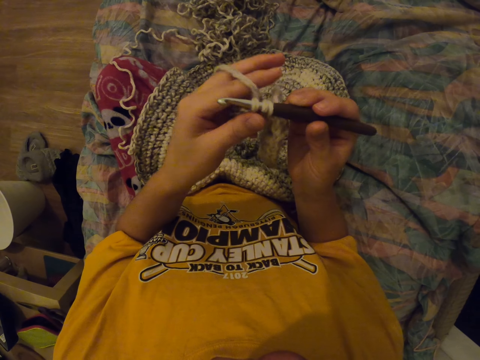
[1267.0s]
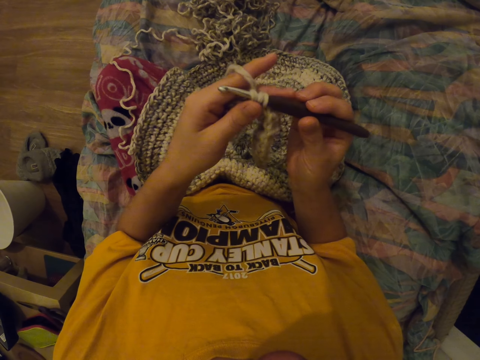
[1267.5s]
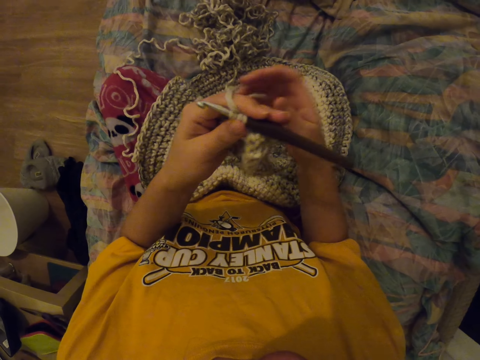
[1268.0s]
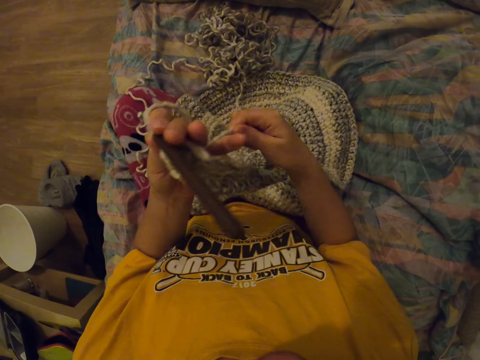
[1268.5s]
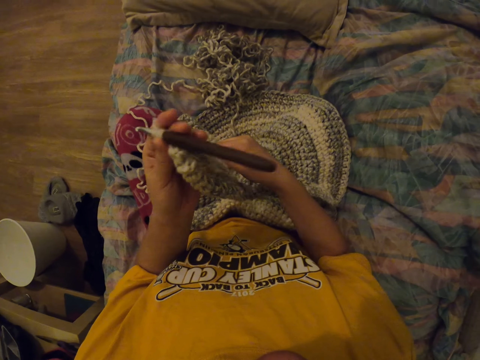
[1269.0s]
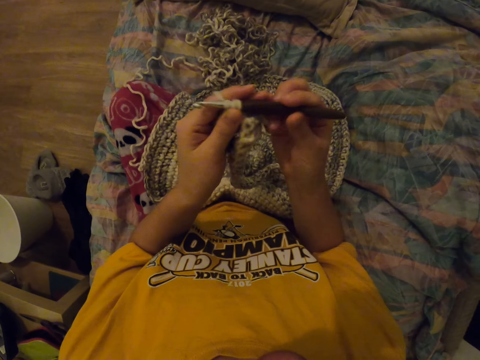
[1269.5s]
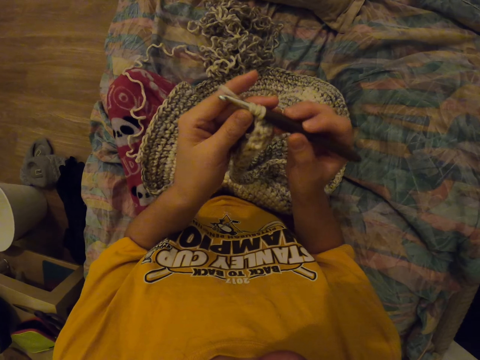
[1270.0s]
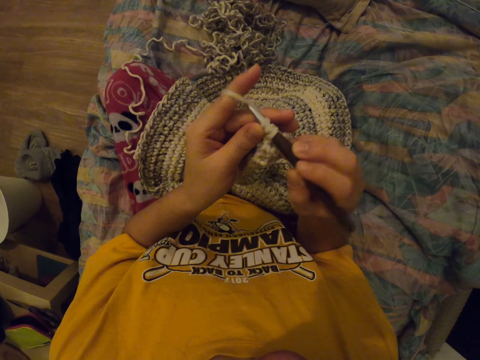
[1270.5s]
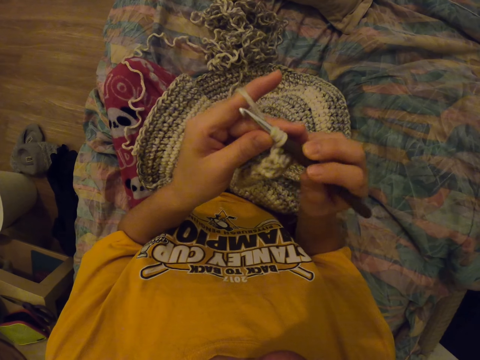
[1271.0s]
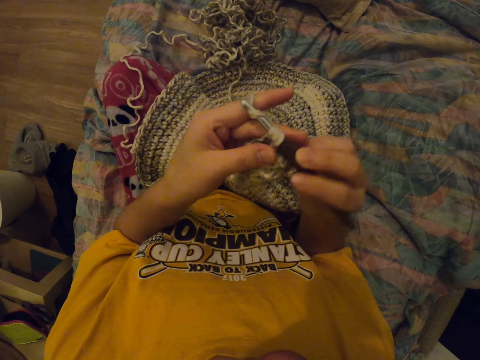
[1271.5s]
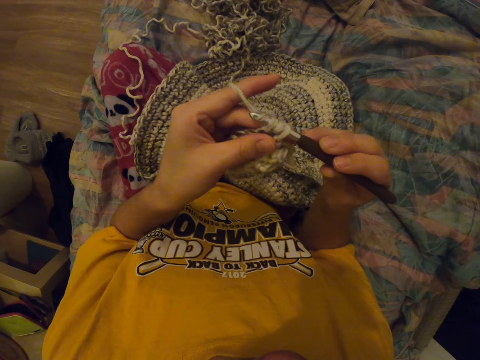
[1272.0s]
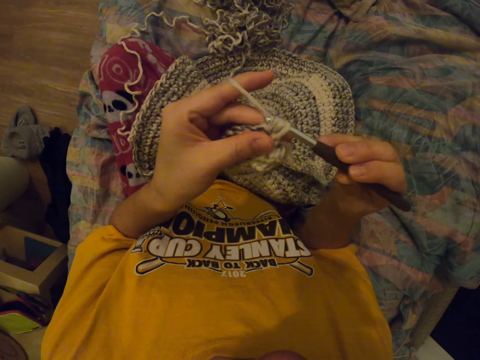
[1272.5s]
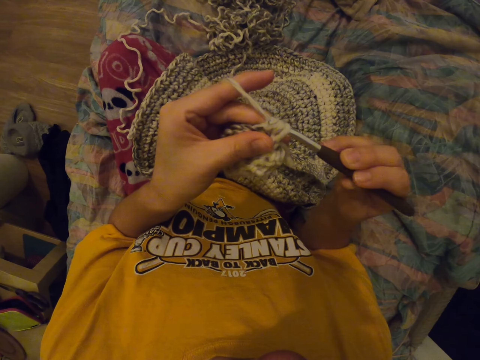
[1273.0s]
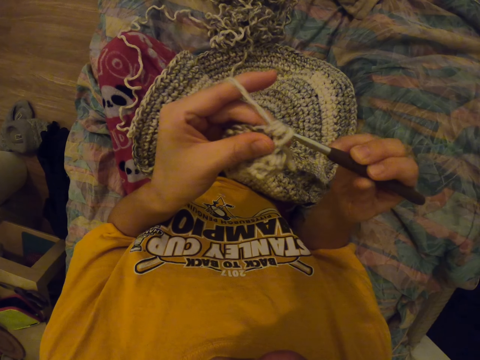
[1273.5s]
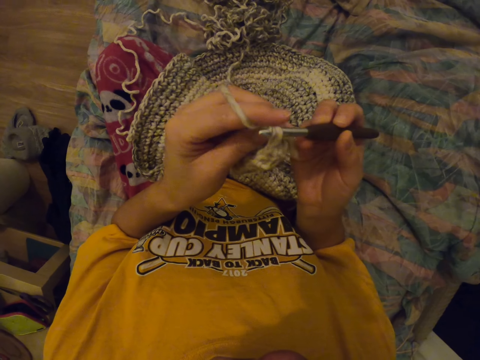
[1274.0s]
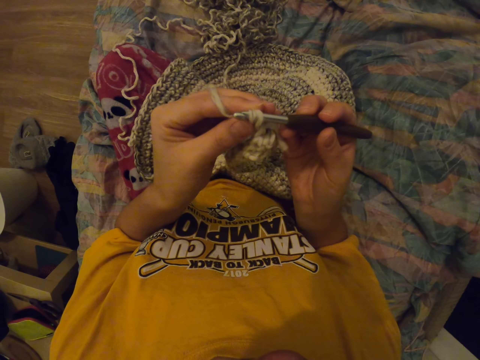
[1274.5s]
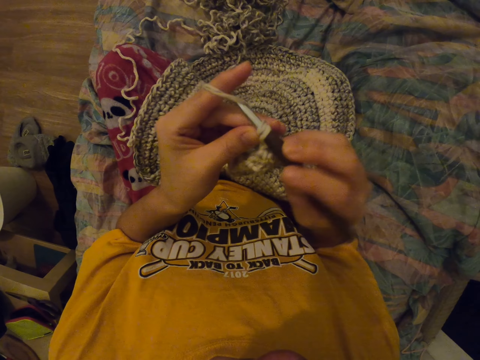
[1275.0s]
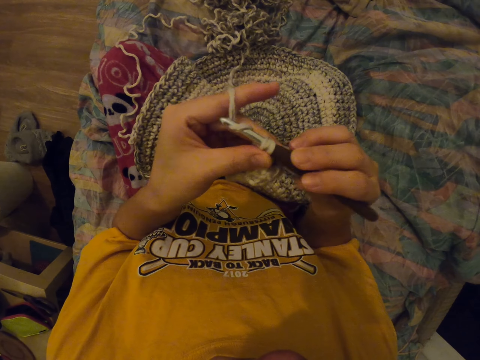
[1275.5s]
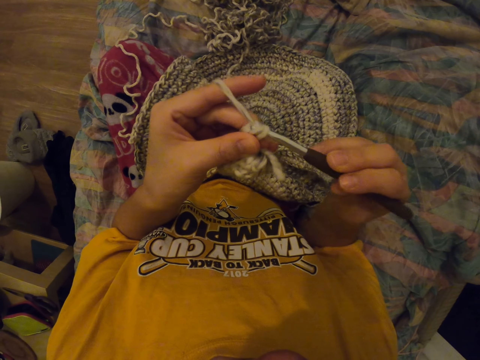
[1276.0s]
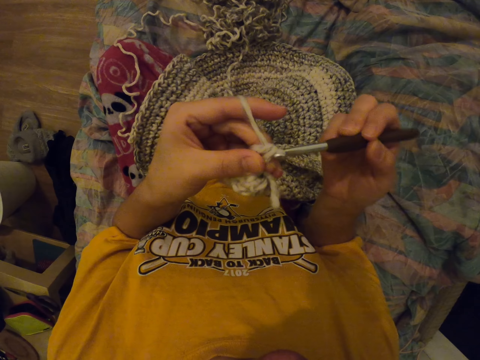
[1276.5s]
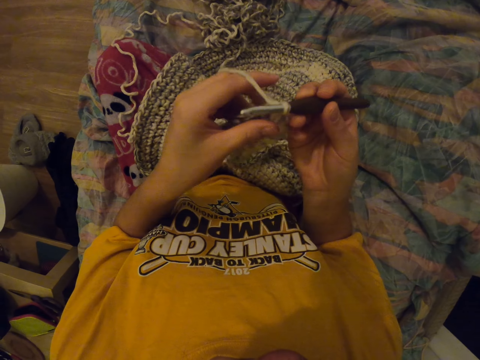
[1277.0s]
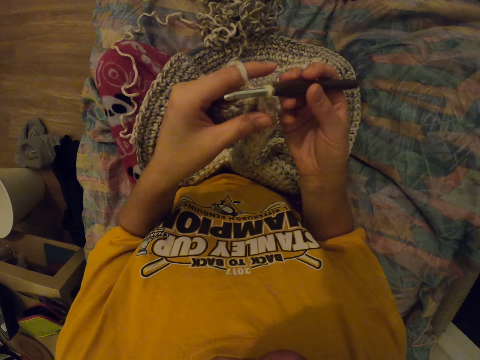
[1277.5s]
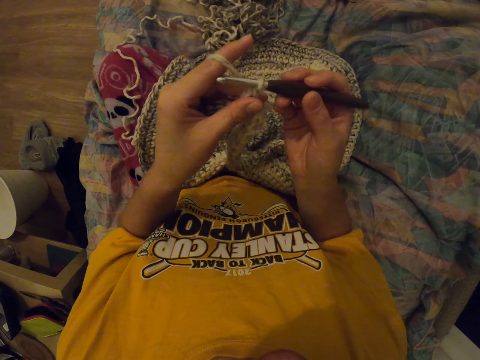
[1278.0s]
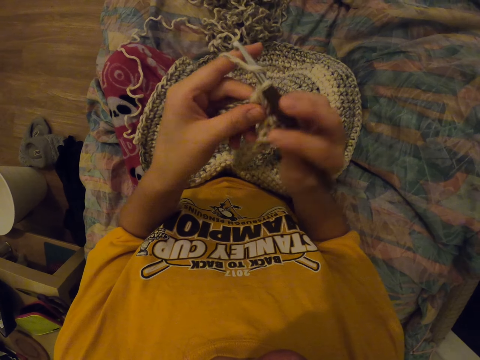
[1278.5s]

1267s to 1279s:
The camera wearer pulls the thread. They sew with a punch needle.

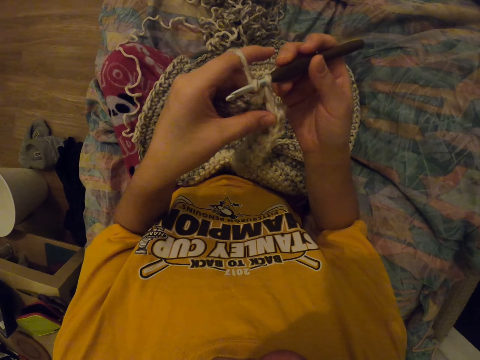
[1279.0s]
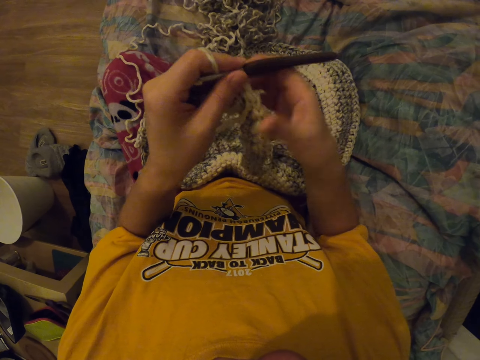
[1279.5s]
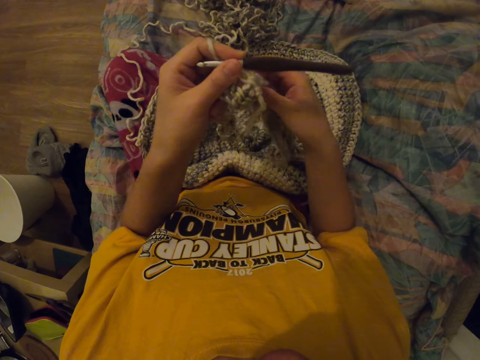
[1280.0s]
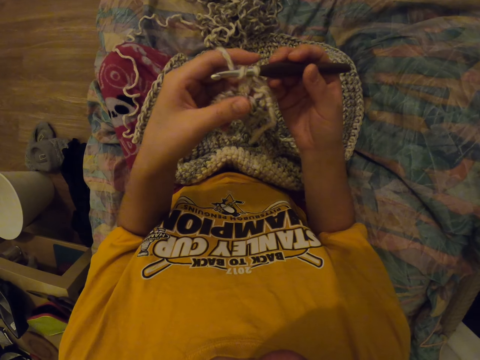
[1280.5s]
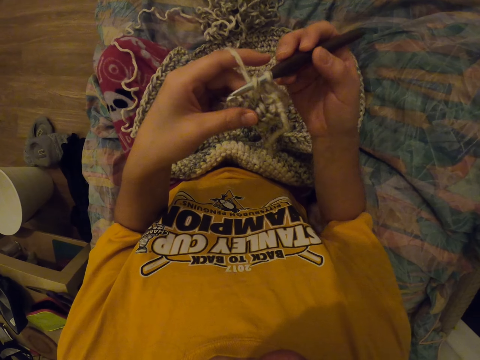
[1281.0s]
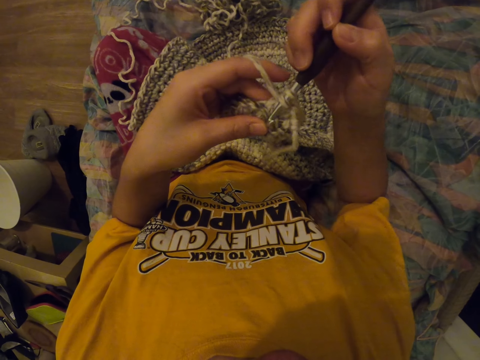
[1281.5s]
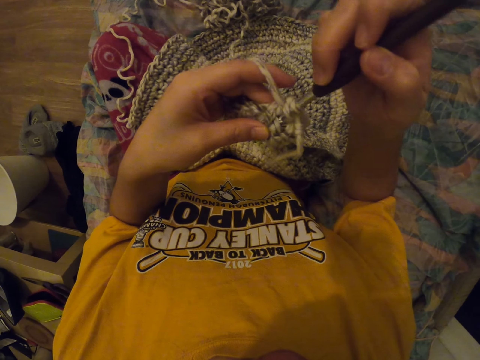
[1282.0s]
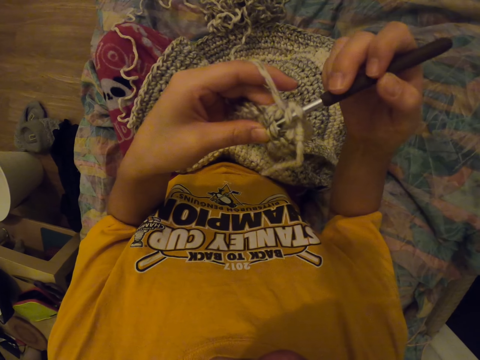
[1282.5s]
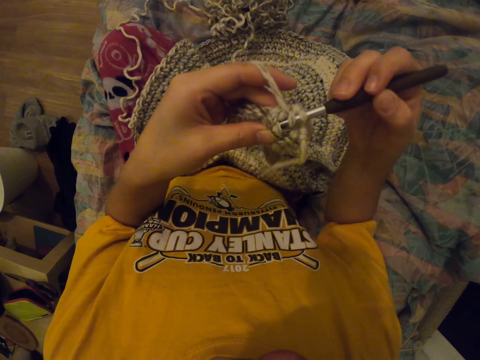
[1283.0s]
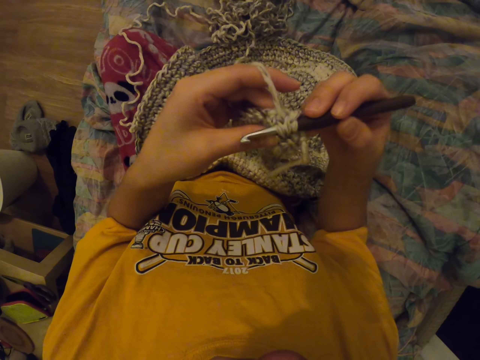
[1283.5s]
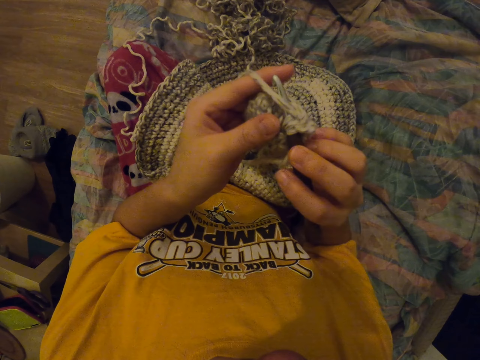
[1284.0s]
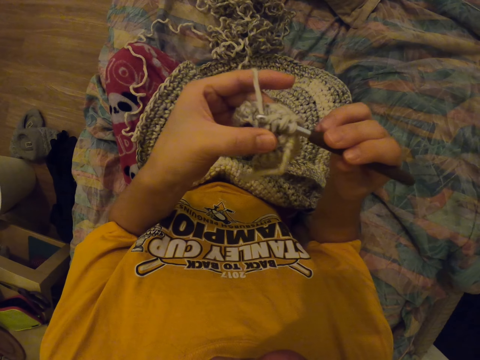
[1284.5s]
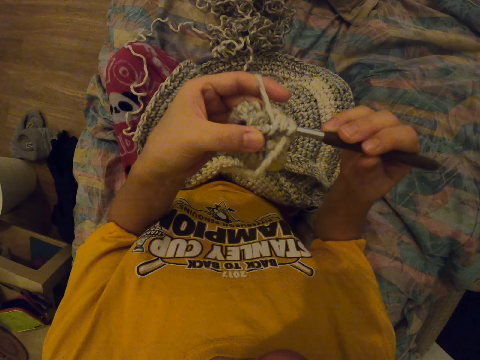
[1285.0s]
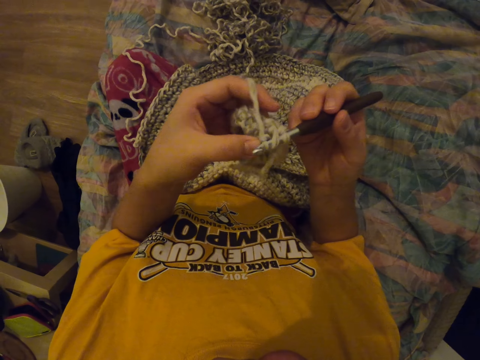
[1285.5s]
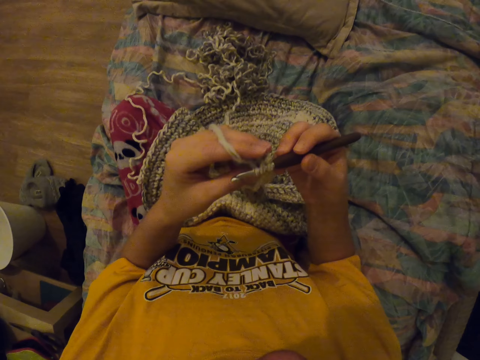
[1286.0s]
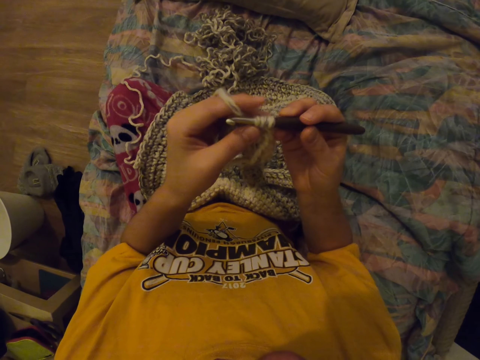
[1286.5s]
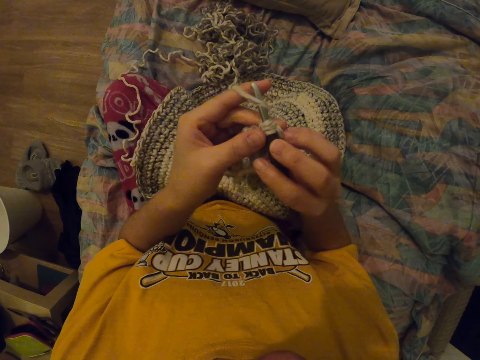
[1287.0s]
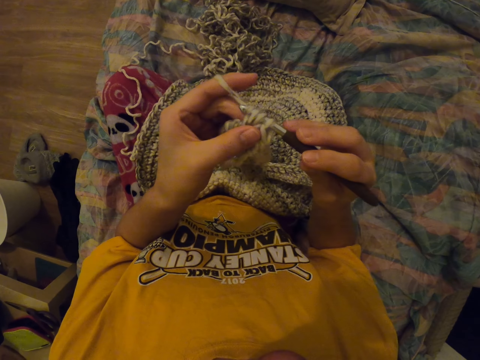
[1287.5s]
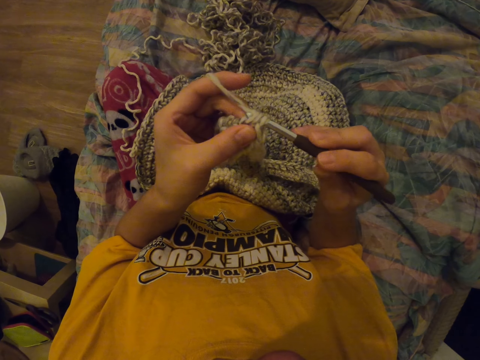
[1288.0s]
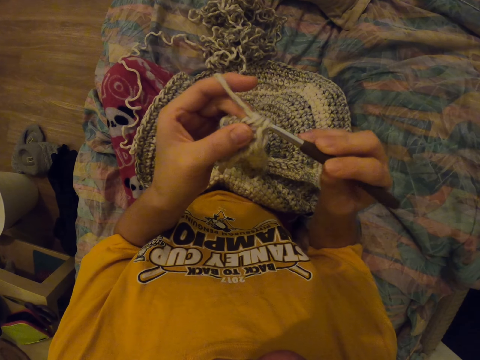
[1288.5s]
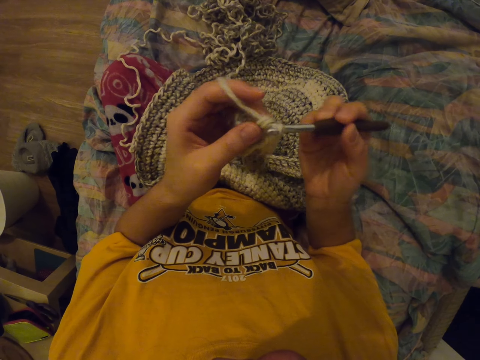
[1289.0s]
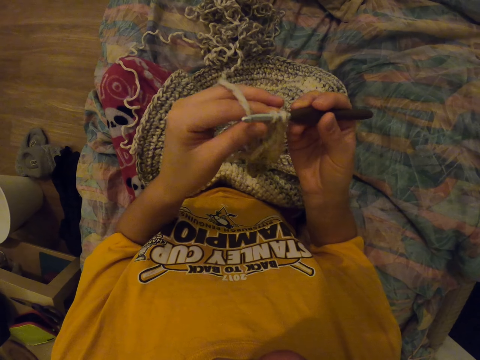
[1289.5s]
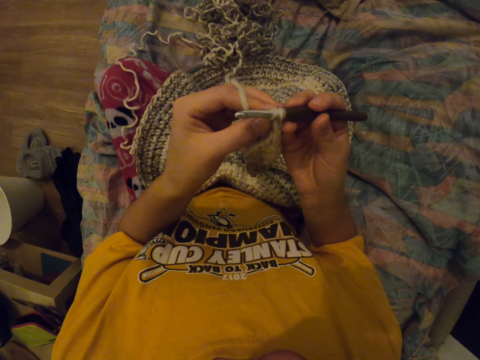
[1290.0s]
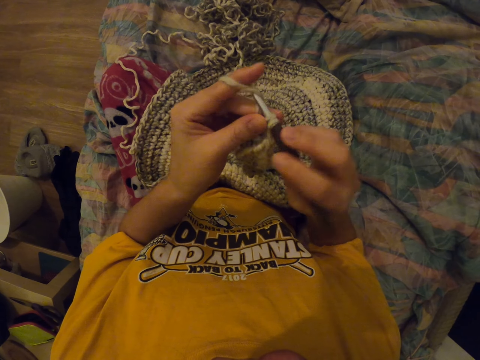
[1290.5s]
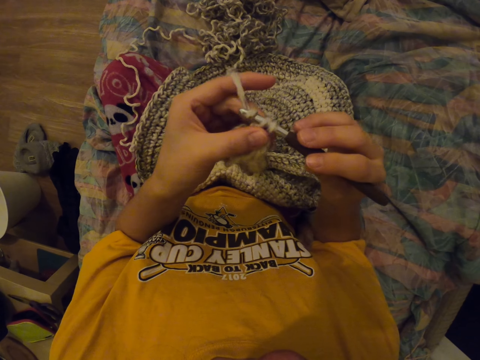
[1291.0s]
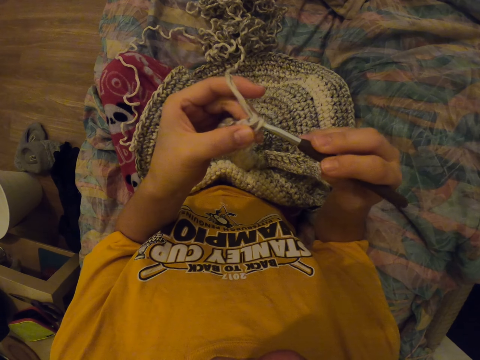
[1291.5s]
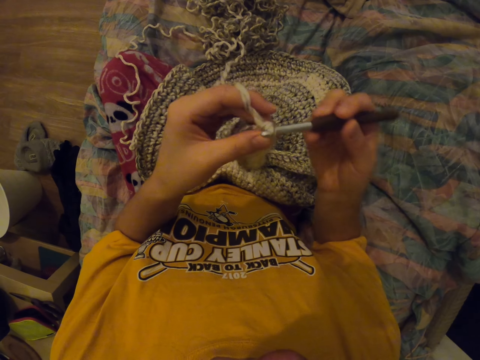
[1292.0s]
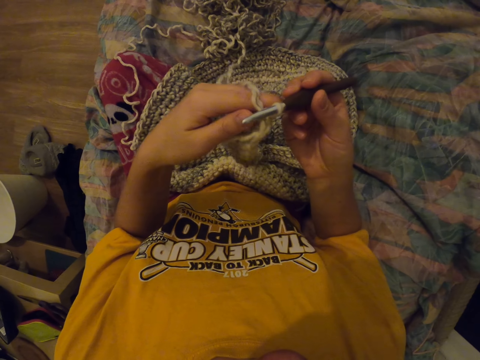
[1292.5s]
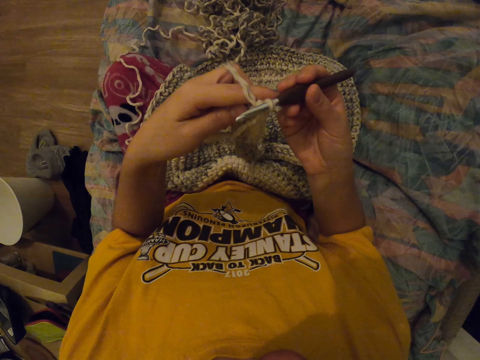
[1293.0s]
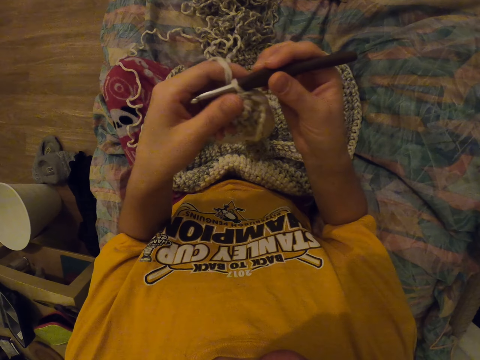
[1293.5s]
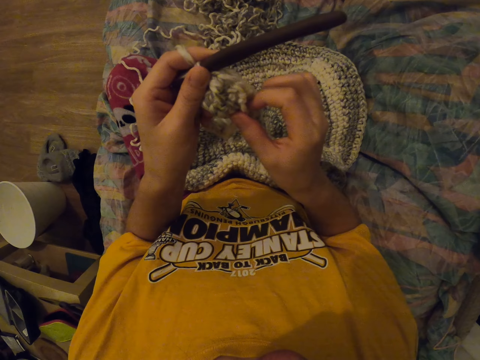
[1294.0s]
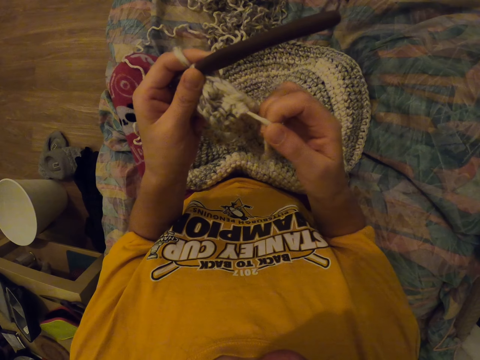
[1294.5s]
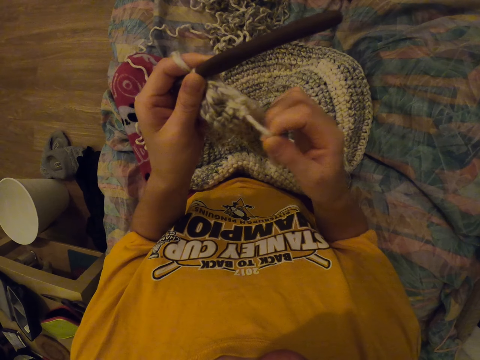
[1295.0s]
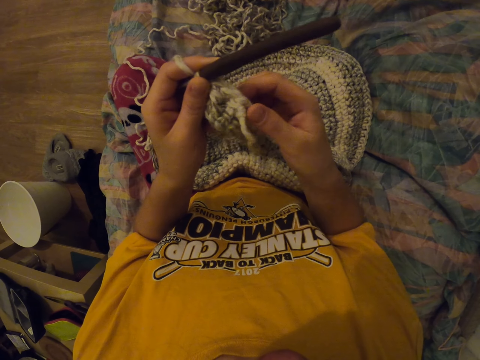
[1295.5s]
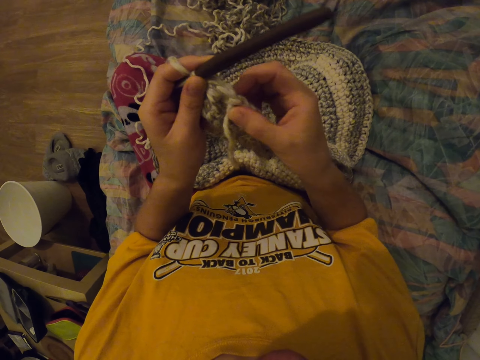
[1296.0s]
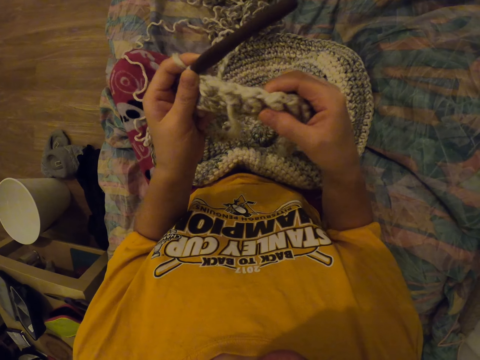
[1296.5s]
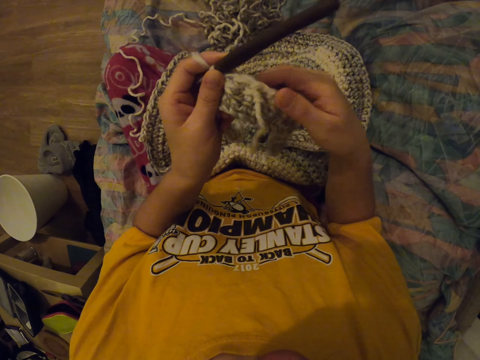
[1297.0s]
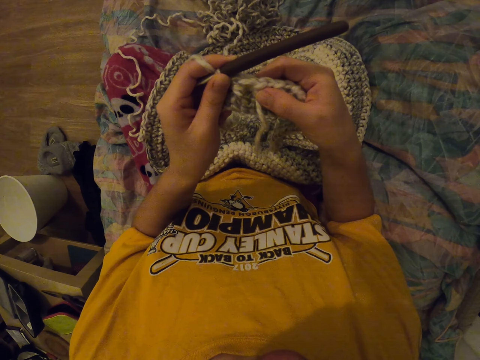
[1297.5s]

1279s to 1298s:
The camera wearer holds the bag with her right hand. She sews with the punch needle. She knits the fabric with a yarn and a crochet hook. She pulls the bag with her right hand.
